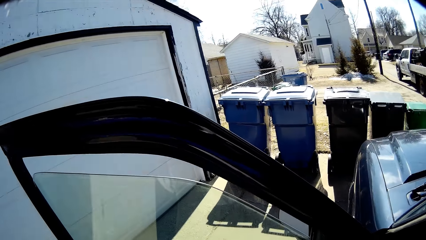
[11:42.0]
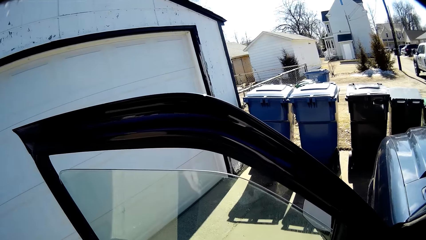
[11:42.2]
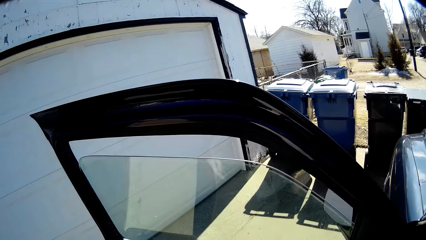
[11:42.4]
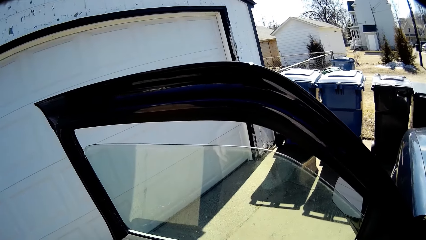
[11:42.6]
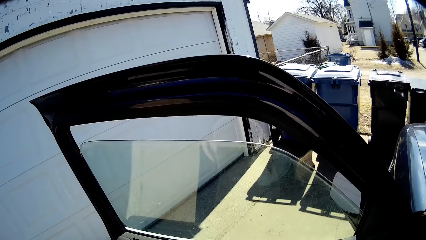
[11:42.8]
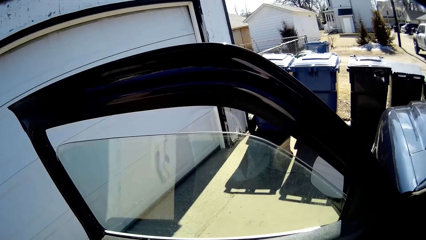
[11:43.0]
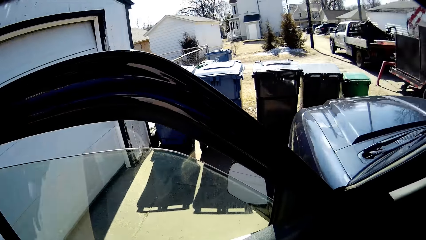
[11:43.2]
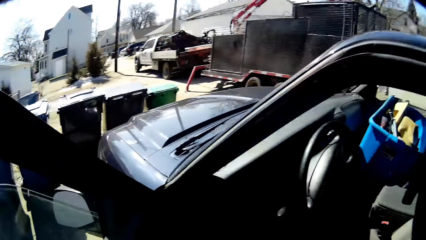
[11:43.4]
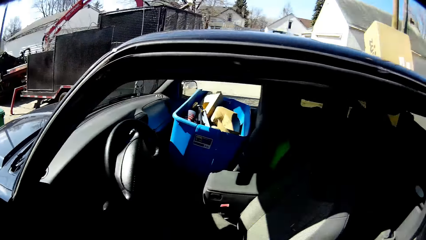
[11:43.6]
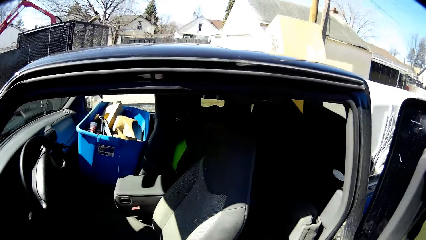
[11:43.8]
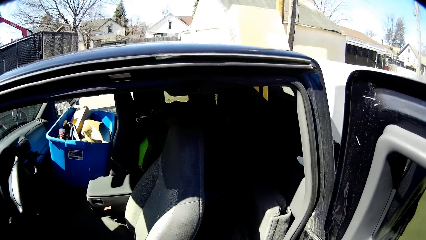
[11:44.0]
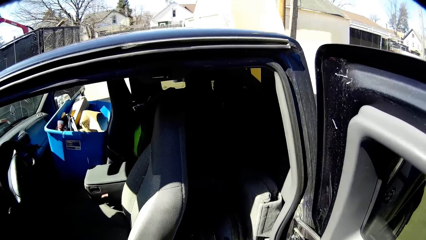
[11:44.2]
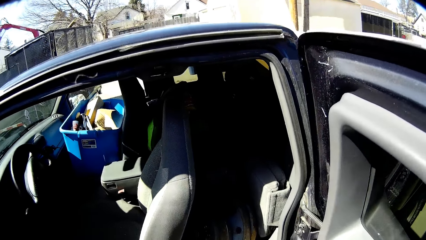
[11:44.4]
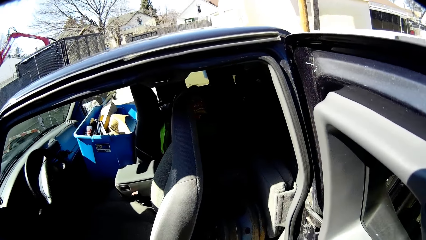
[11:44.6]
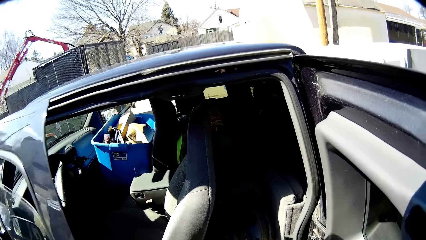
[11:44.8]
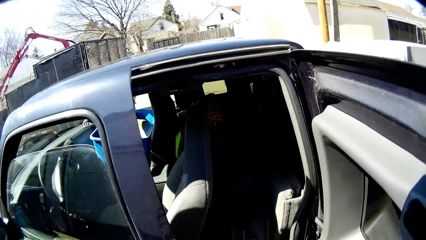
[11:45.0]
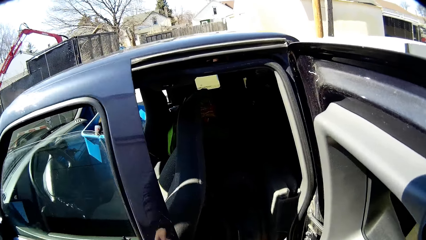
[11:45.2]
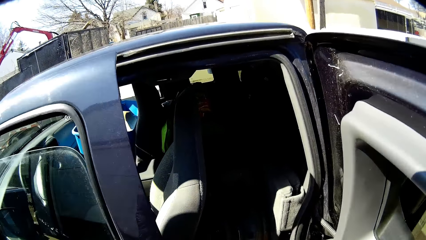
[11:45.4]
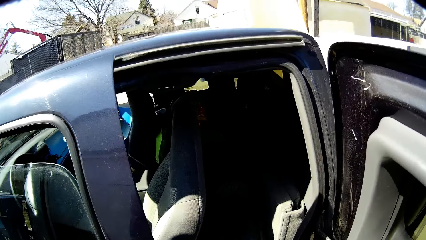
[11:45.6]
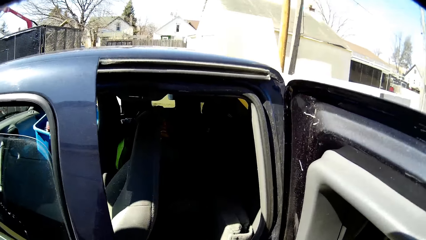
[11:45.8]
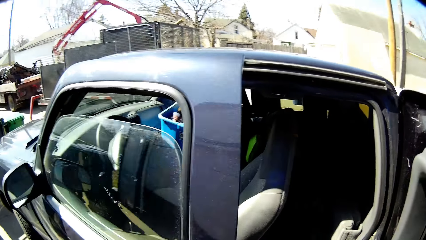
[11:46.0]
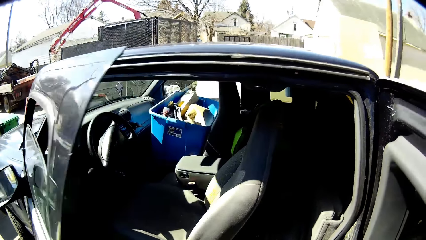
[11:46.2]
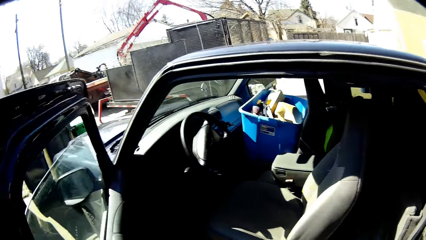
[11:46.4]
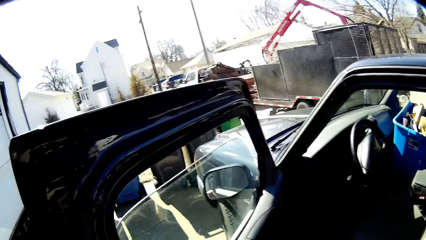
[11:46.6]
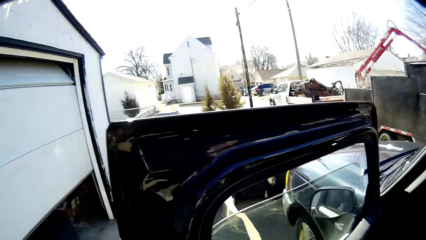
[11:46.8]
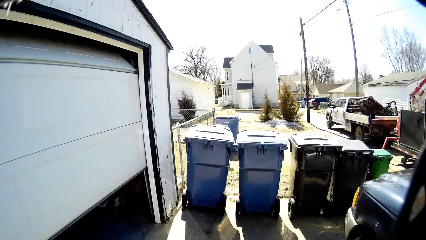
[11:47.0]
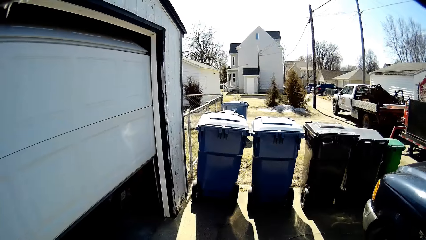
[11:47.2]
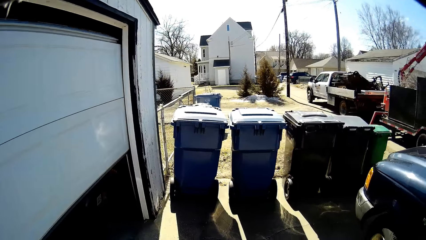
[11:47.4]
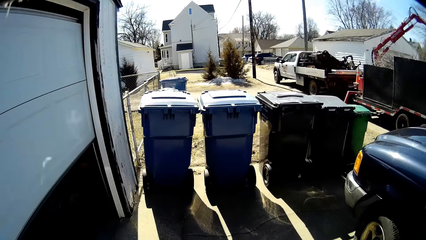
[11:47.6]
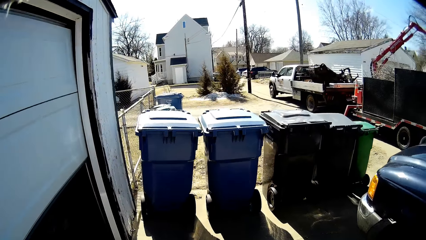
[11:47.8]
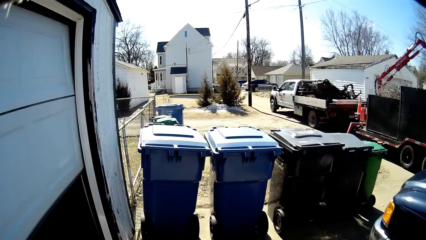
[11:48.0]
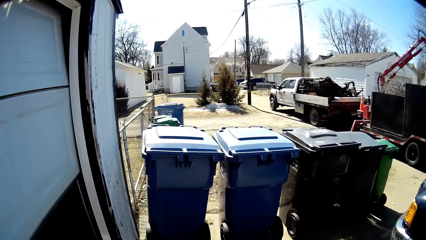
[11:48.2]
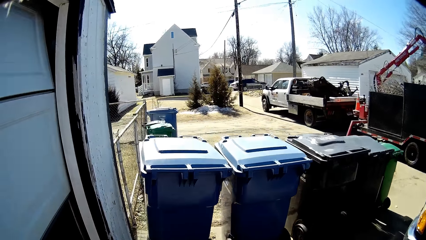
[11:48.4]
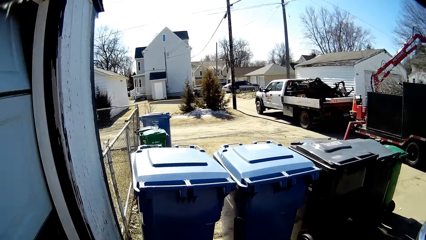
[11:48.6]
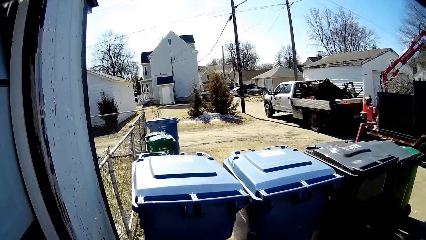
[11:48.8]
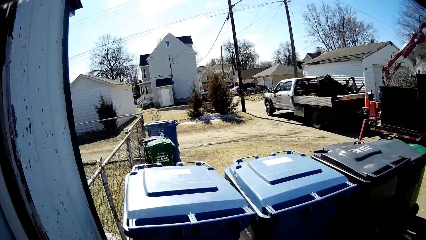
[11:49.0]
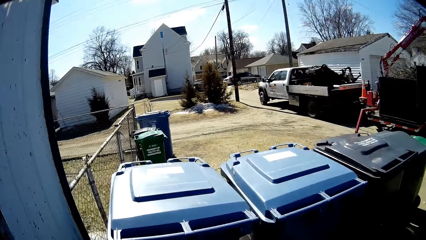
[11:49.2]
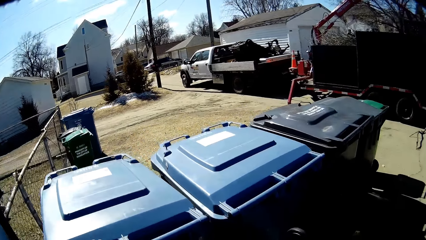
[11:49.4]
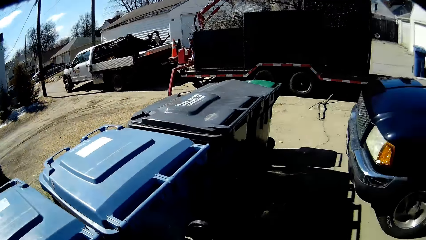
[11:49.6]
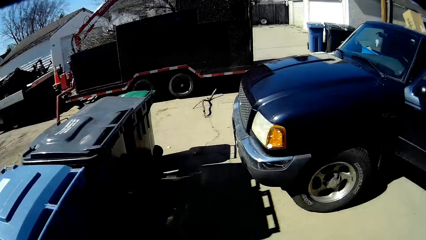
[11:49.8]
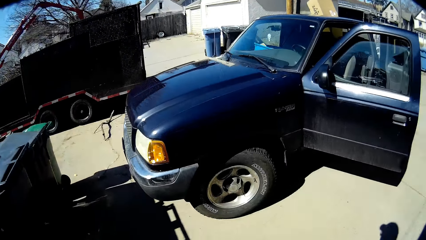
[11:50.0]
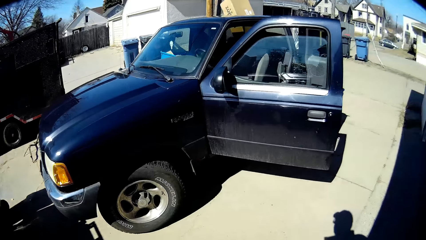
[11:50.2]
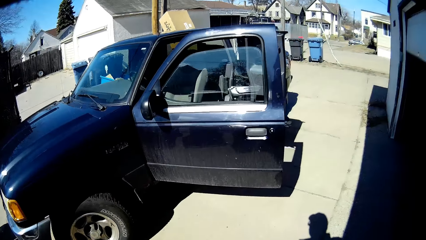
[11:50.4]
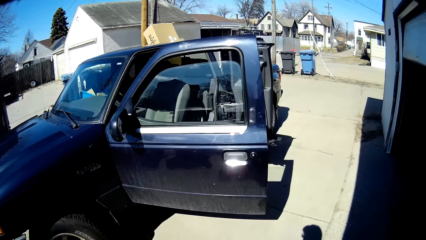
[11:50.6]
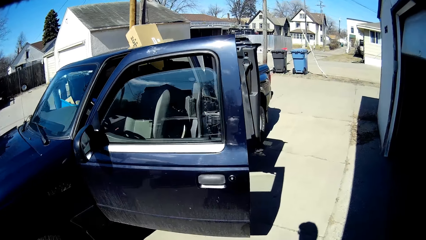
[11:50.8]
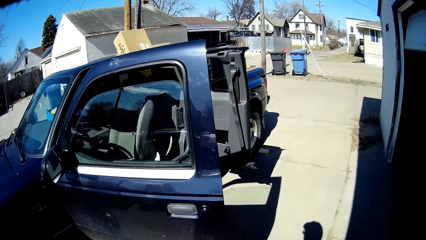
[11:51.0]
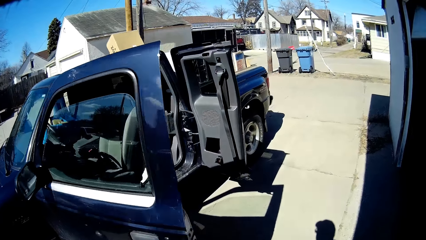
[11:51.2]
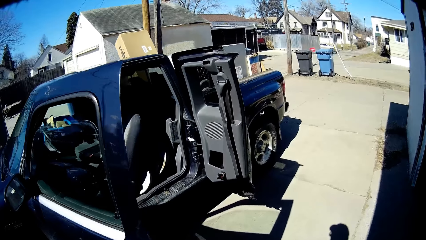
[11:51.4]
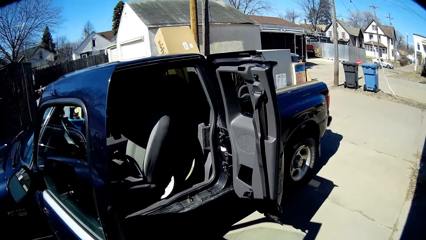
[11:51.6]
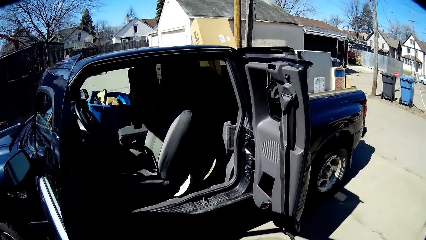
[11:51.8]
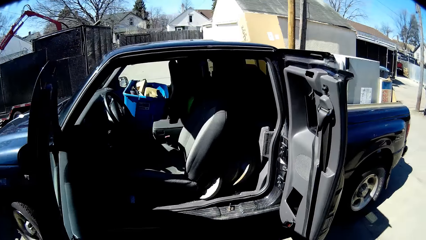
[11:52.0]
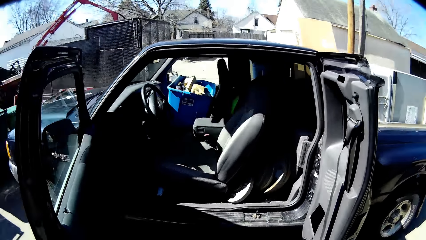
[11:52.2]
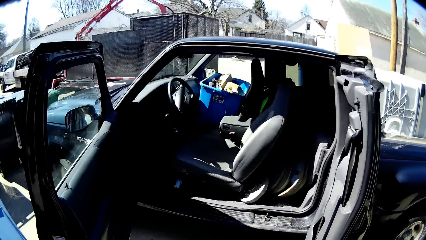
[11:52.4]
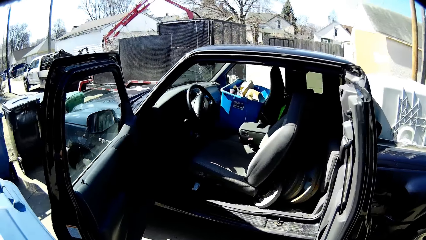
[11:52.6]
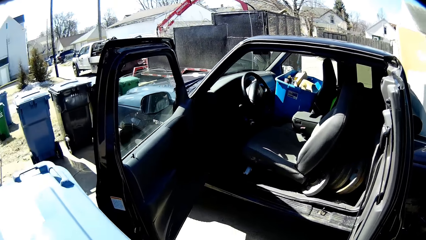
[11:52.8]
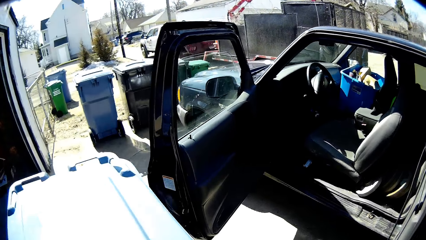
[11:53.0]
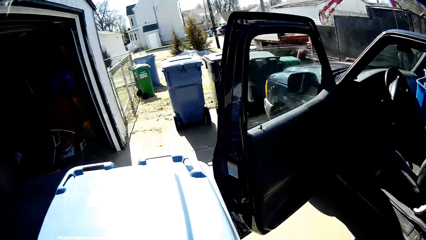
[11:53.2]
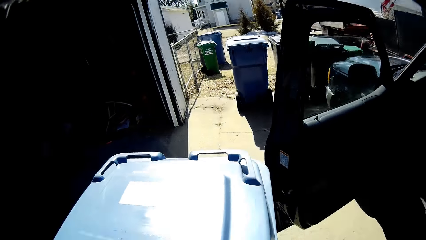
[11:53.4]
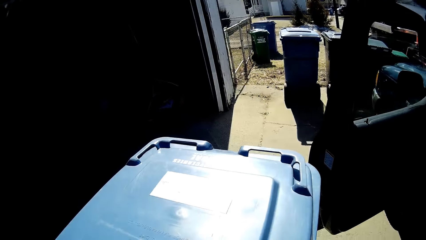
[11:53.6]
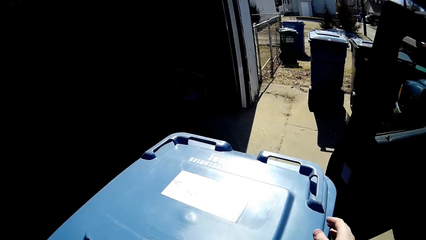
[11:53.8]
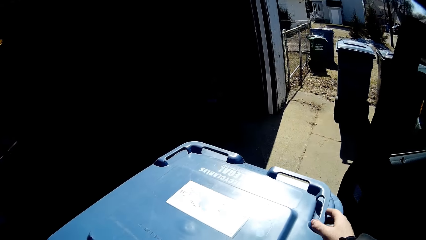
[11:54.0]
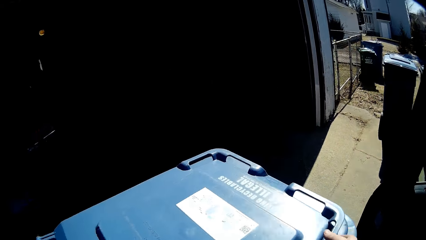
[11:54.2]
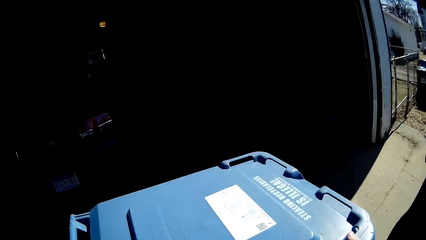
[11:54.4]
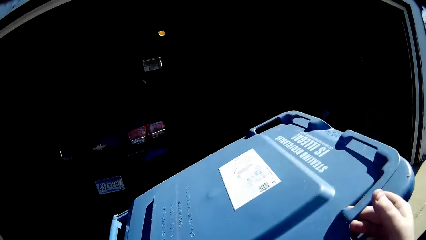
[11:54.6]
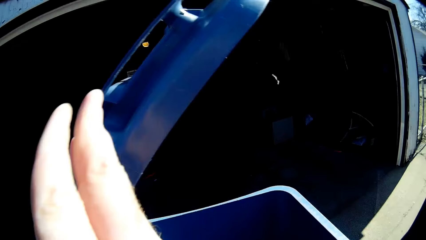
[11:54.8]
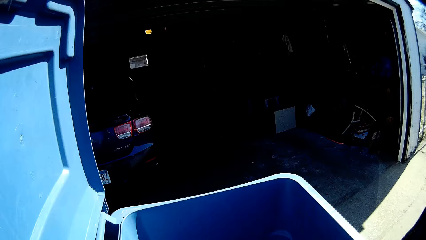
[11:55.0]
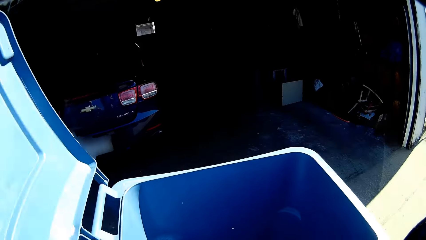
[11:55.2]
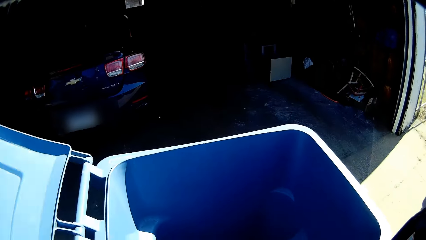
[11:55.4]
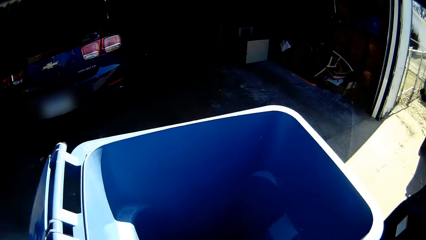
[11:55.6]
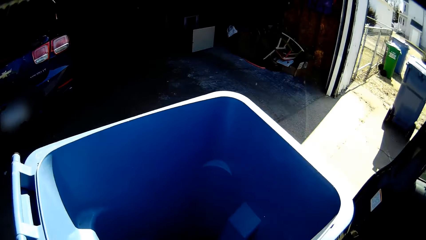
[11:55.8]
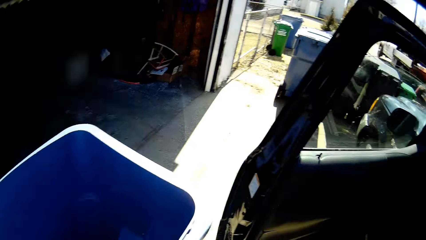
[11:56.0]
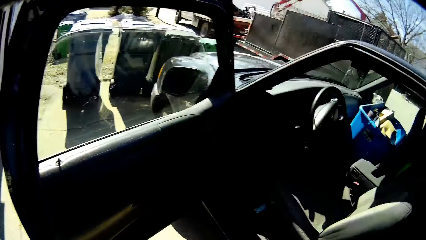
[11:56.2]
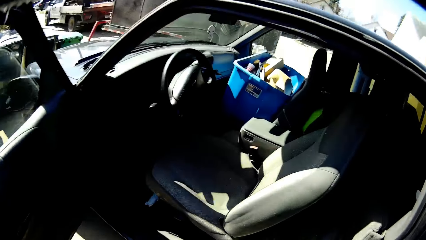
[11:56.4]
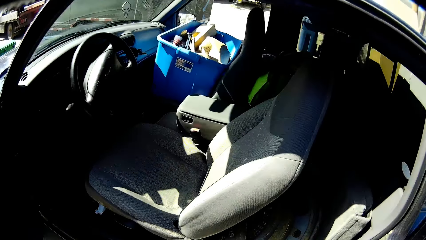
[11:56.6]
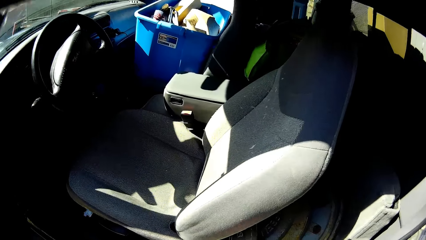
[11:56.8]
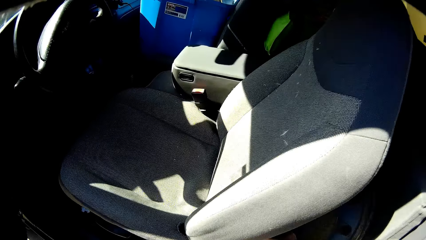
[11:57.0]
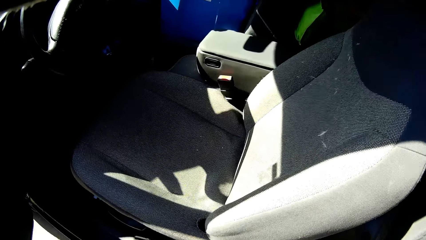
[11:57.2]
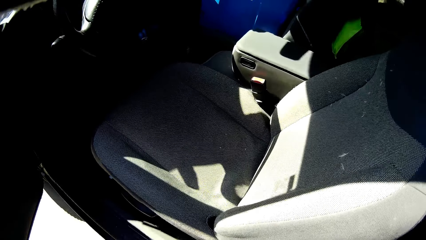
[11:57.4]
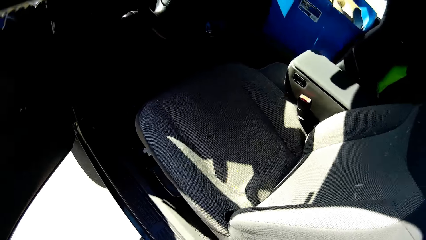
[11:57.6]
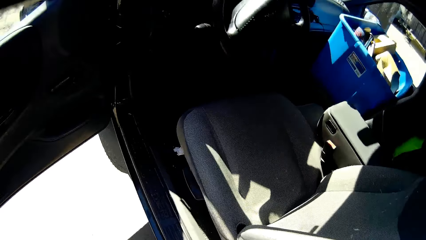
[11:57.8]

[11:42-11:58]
The camera wearer looks around. They shut the vehicle's door and open the vehicle's door. They walk to the trash bin, pull the trash bin and open the trash bin. They remove the trash from the car.
